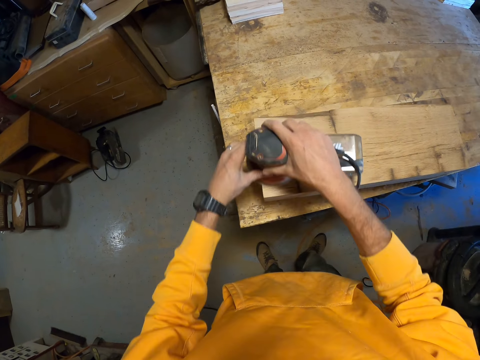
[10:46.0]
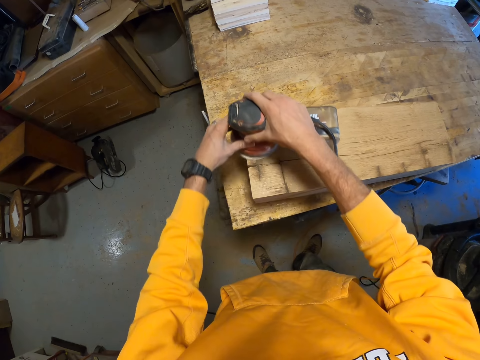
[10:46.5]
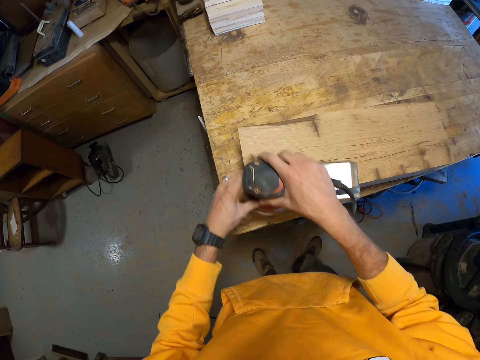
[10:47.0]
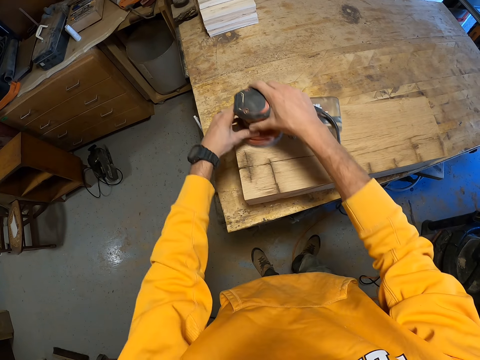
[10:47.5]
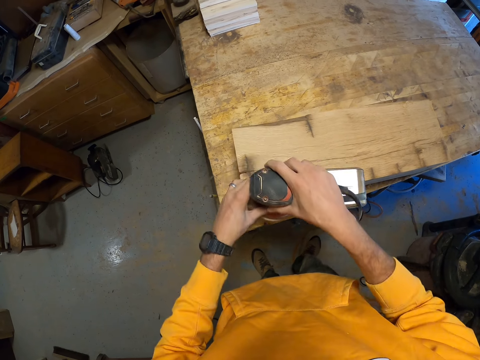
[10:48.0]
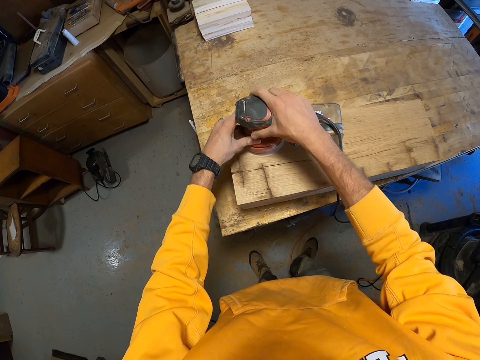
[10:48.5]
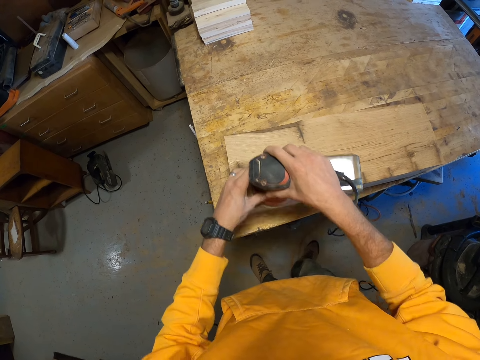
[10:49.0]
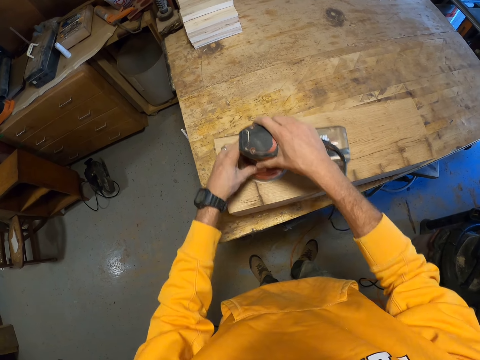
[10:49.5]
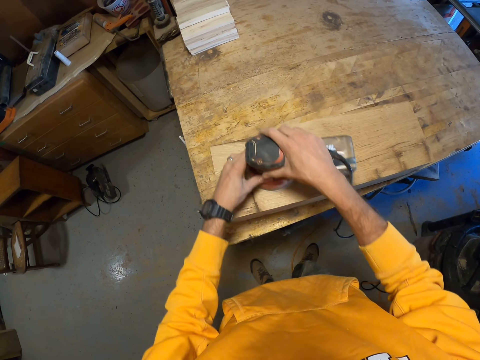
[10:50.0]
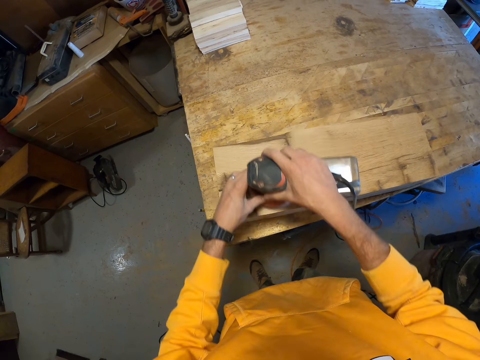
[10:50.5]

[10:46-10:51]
The camera wearer smoothens the timber.

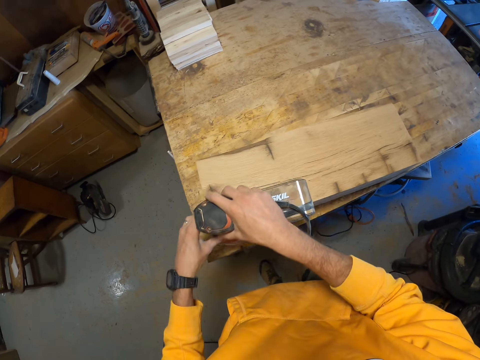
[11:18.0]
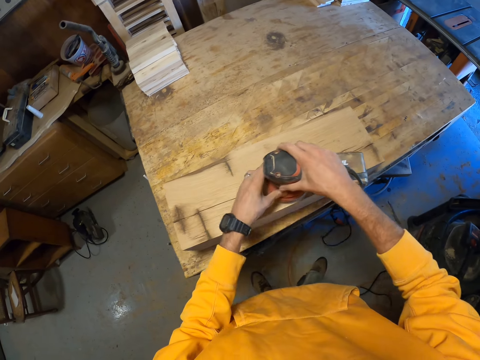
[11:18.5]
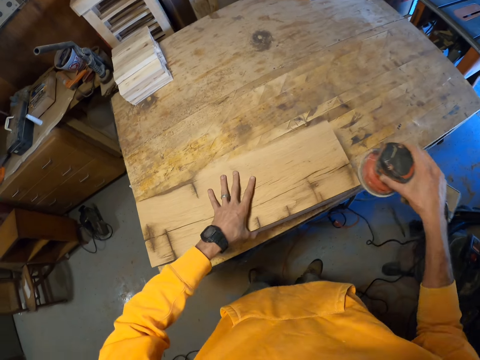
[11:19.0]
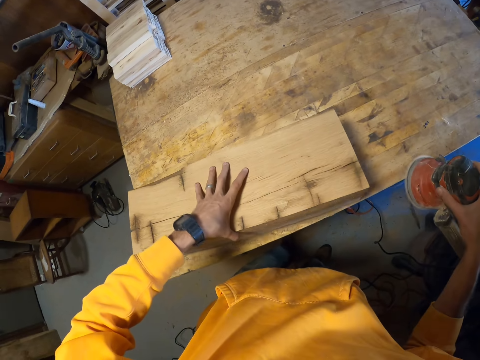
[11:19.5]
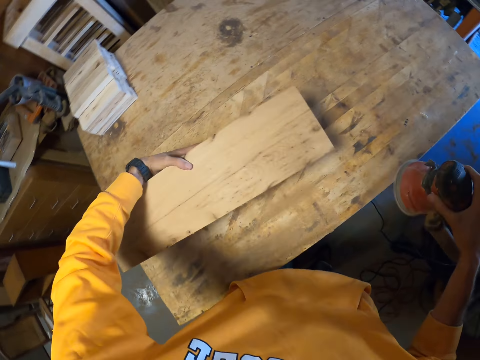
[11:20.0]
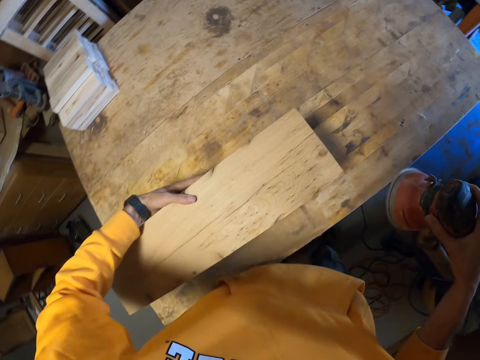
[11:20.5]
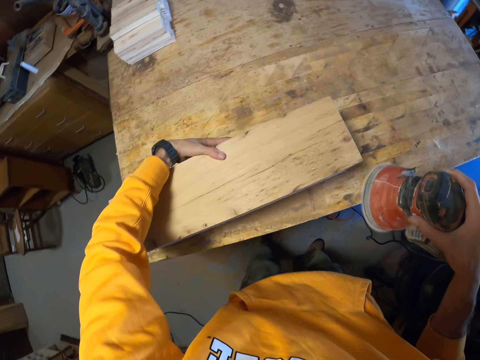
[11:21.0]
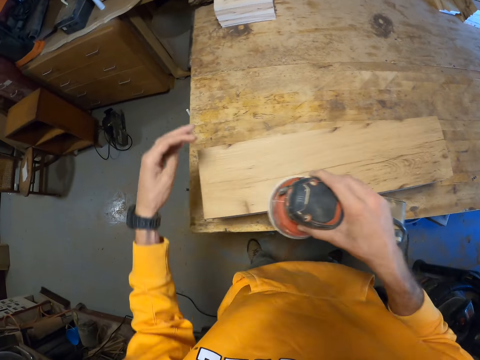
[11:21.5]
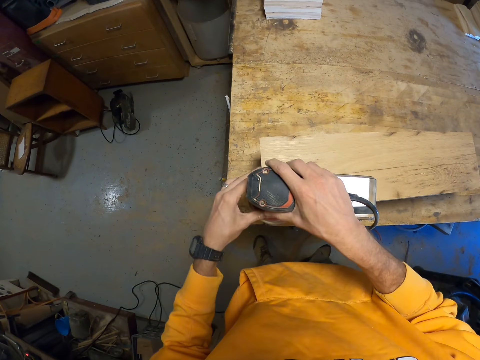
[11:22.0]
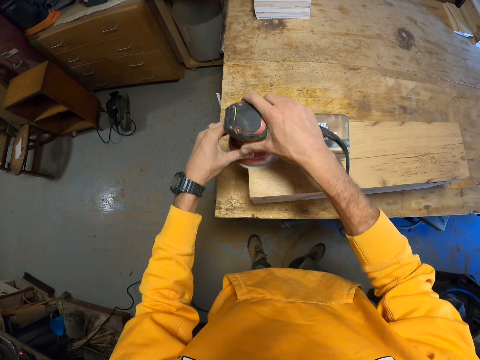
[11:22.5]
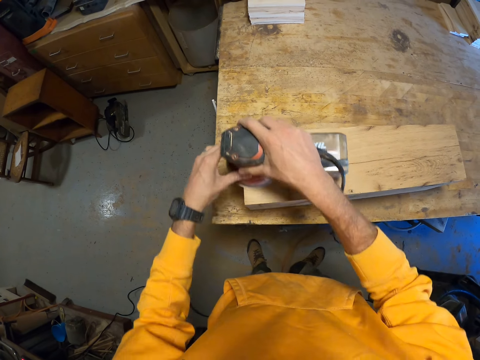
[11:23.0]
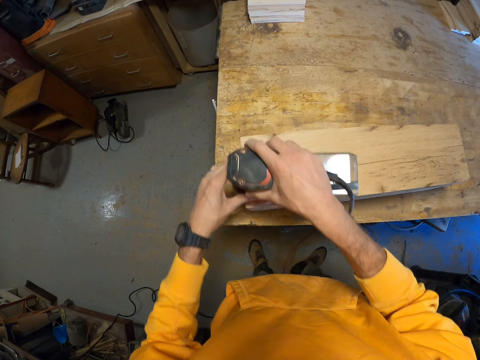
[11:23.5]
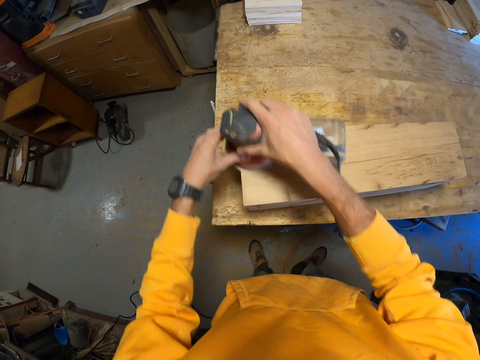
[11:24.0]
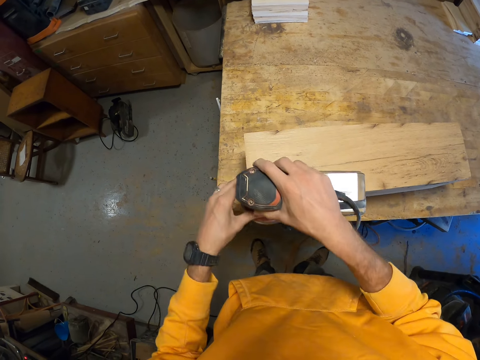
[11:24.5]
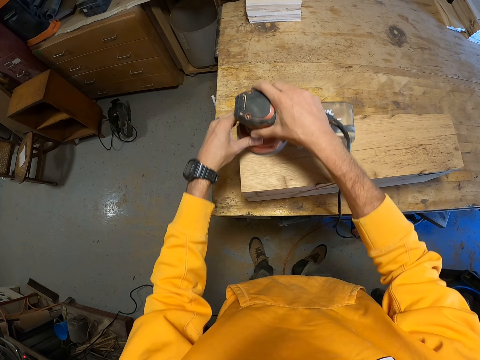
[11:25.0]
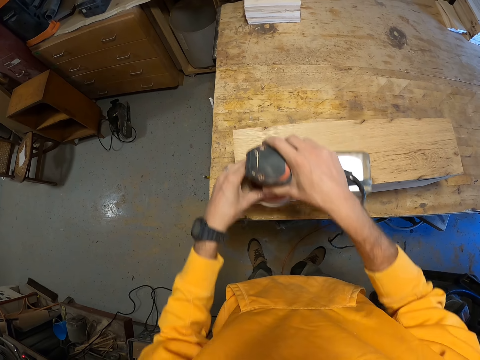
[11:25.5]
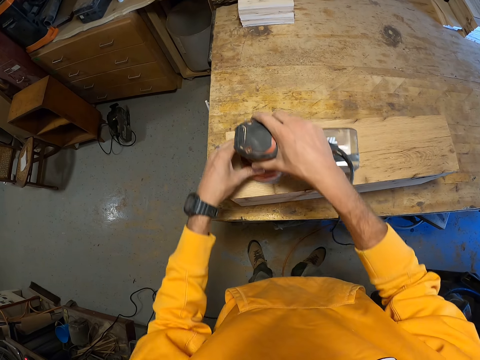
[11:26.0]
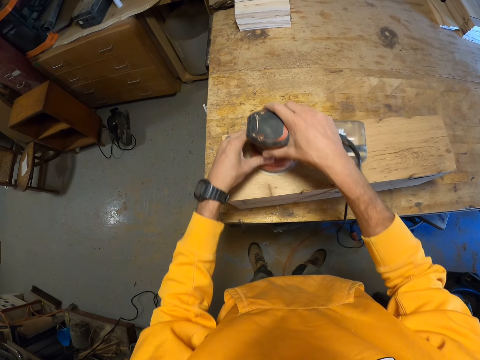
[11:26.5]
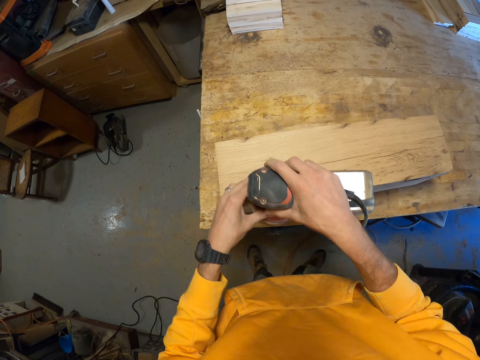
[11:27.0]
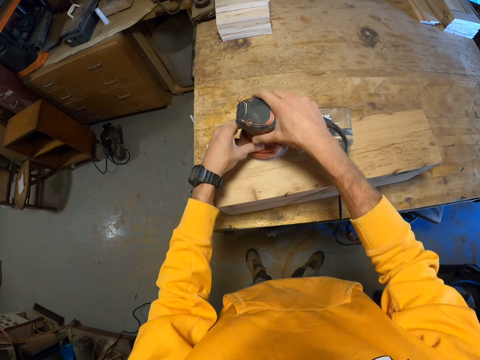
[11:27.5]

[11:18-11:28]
The camera wearer touches the timber. He adjusts the position of the timber on the workbench with his hand. He turns the timber. He pulls the timber. He smoothens the timber surface with the sander machine.

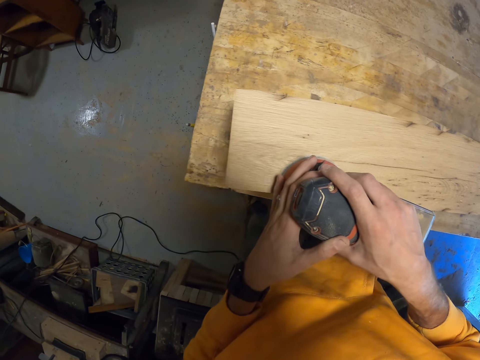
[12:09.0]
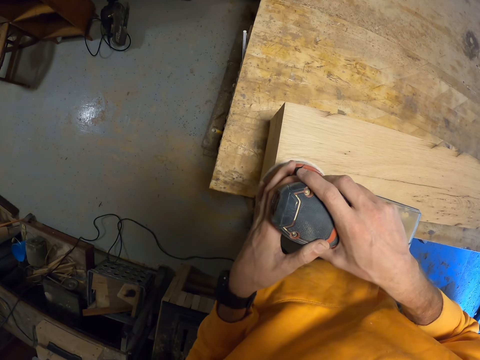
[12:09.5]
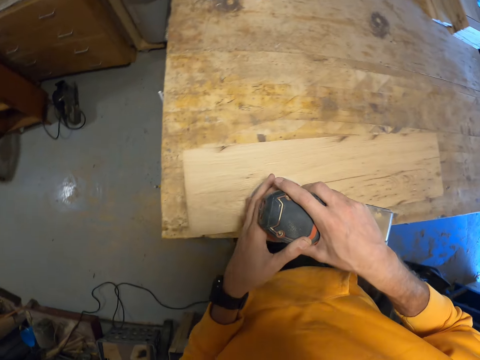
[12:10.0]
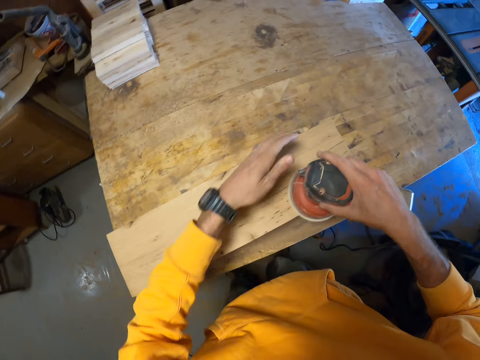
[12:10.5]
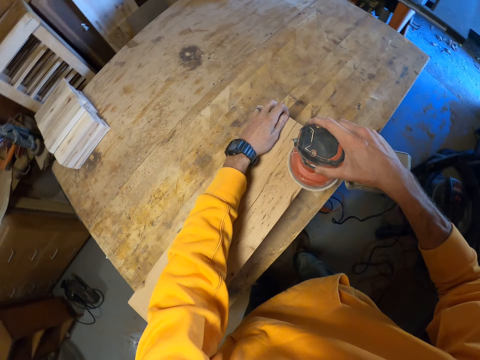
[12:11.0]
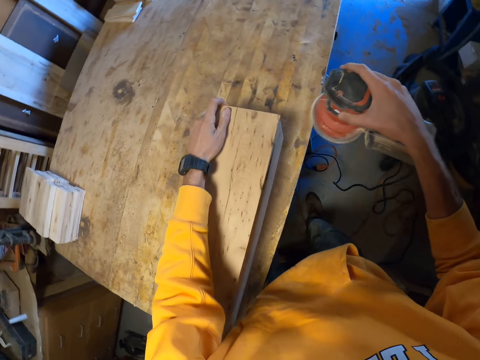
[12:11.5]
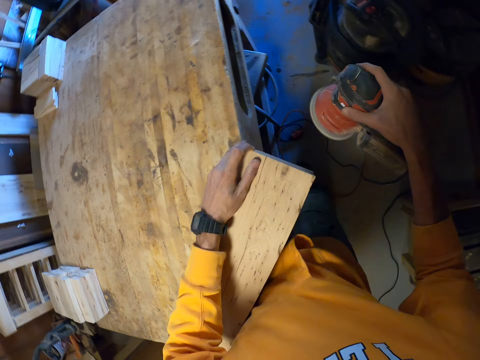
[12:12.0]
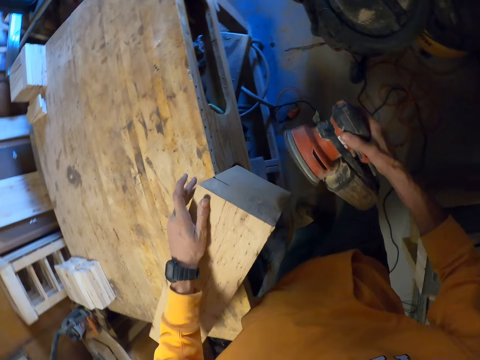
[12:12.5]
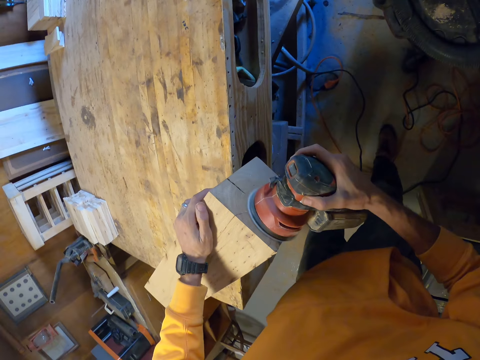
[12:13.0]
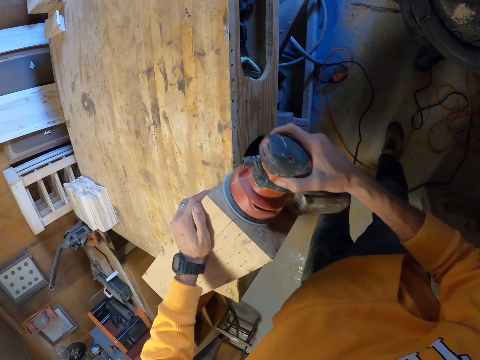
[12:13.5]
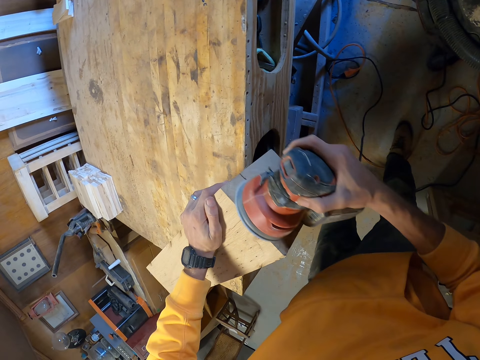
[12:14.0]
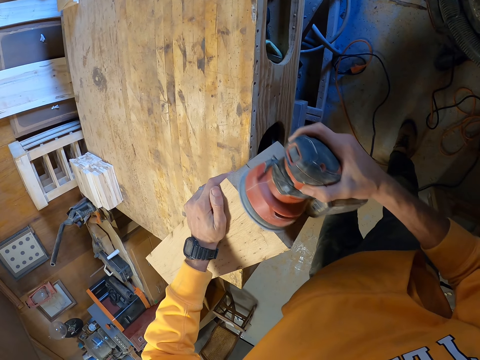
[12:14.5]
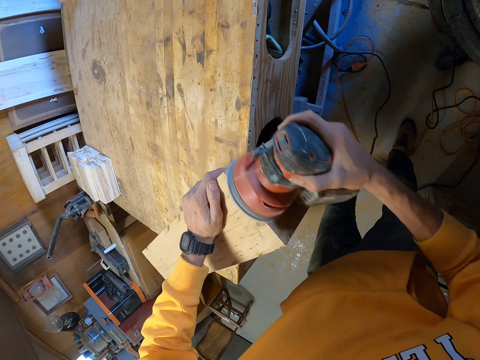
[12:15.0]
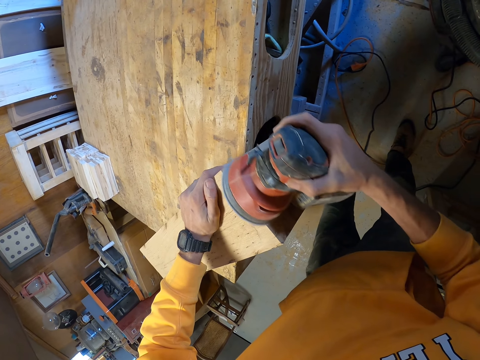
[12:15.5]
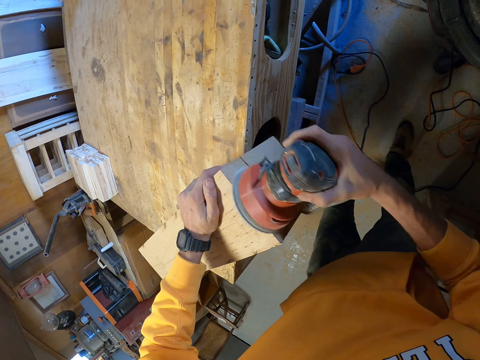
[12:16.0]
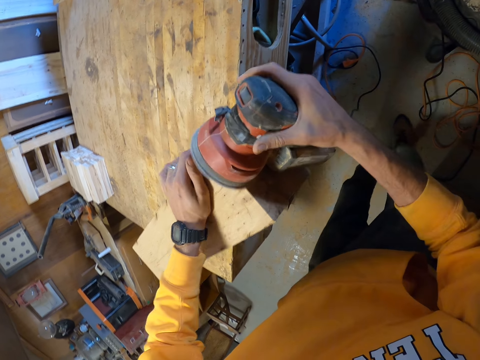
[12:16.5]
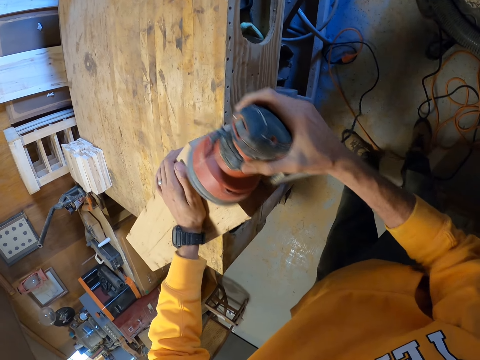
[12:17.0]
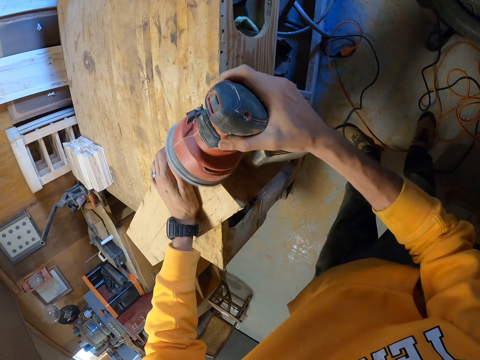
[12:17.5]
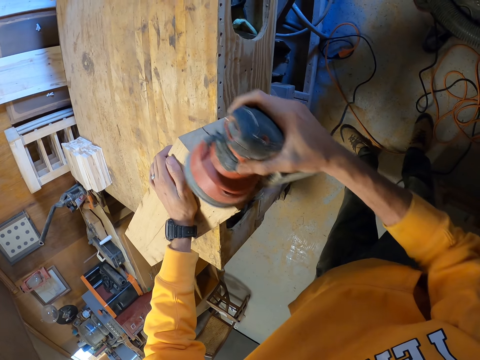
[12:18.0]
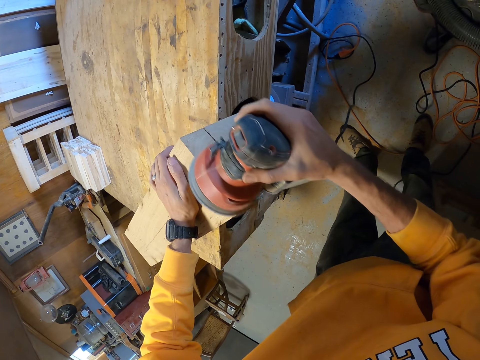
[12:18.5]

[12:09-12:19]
The camera wearer touches the timber. He pulls the timber. He adjusts the position of the timber on the workbench with his hand. He smoothens the timber surface with the sander machine.

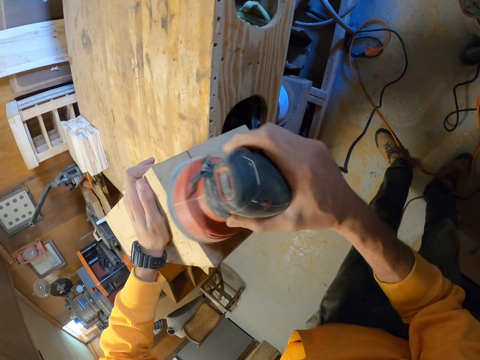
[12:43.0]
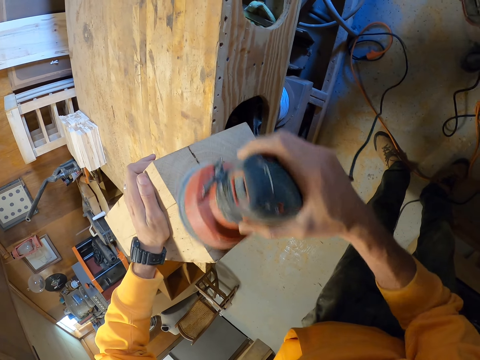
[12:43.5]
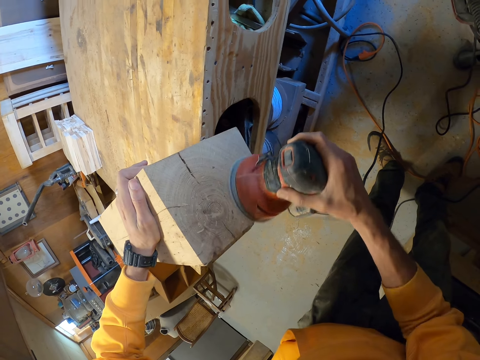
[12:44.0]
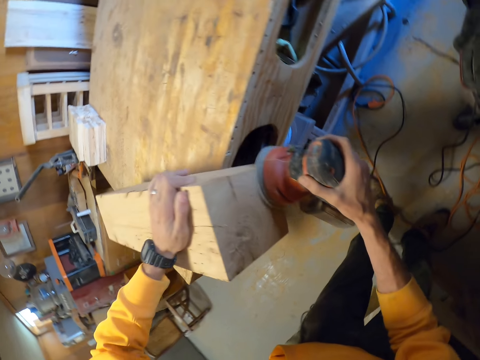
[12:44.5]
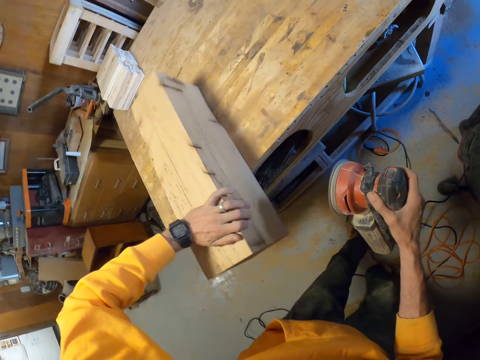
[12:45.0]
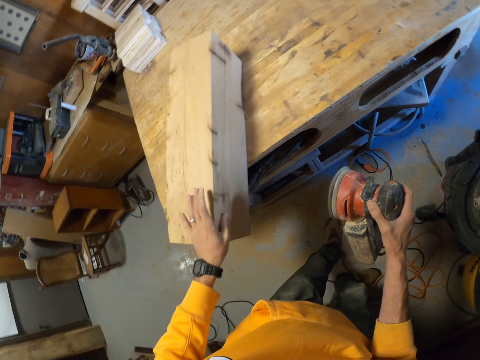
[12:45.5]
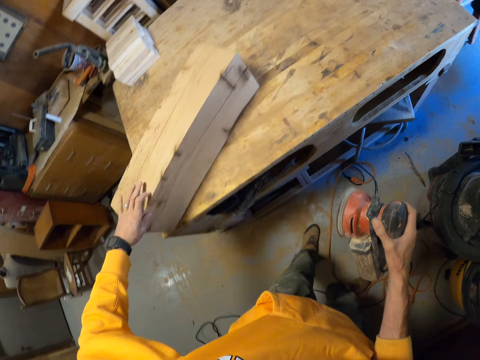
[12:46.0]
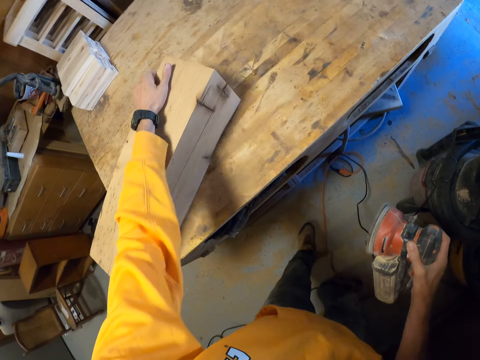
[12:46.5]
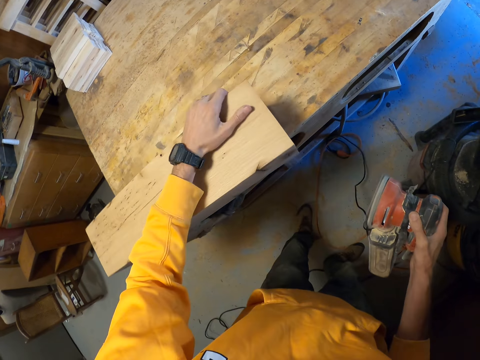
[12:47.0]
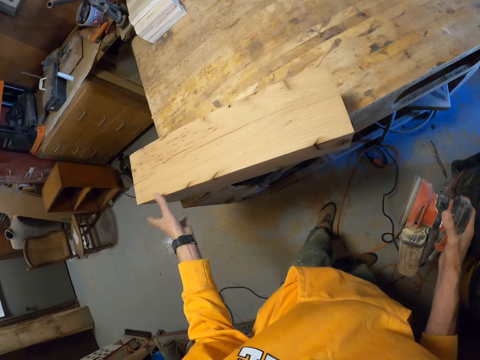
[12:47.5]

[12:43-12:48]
The camera wearer pushes the timber. He adjusts the position of the timber on the workbench with his hand. He pulls the timber.
